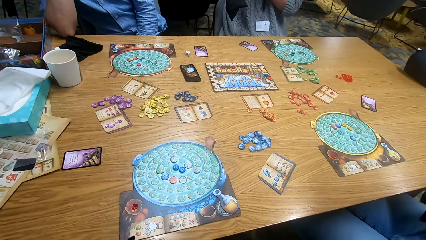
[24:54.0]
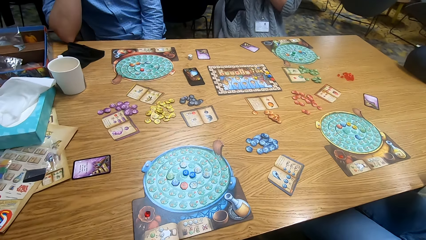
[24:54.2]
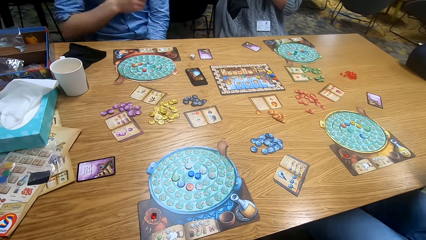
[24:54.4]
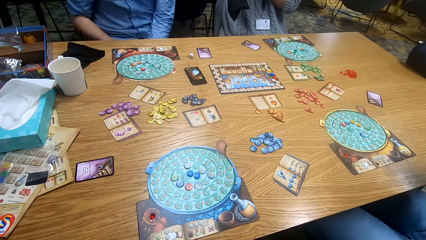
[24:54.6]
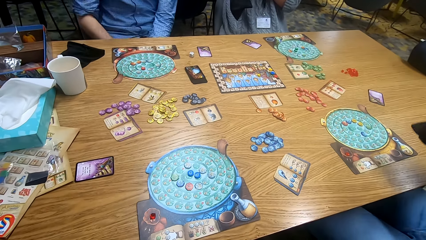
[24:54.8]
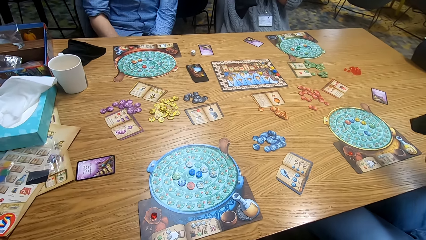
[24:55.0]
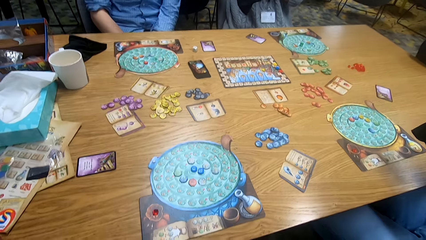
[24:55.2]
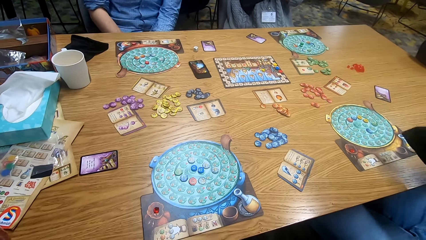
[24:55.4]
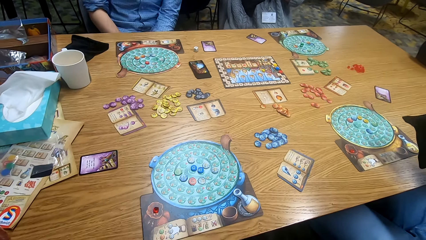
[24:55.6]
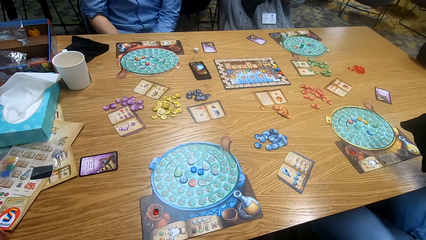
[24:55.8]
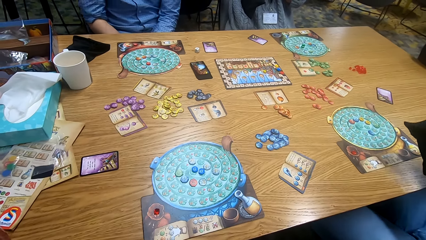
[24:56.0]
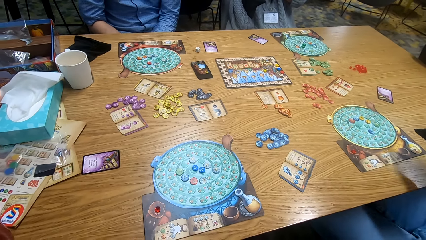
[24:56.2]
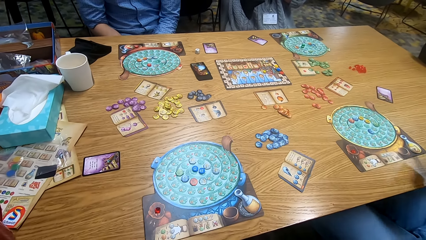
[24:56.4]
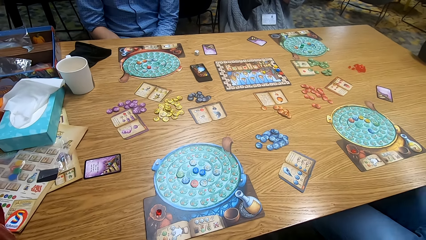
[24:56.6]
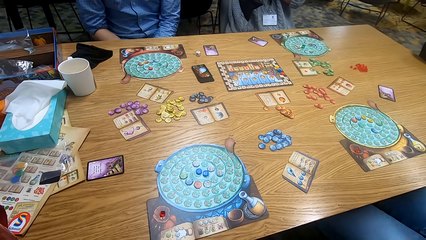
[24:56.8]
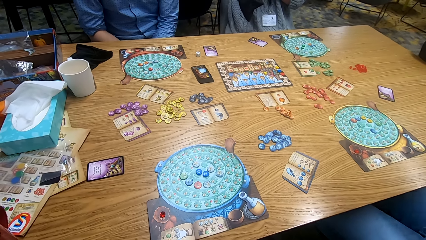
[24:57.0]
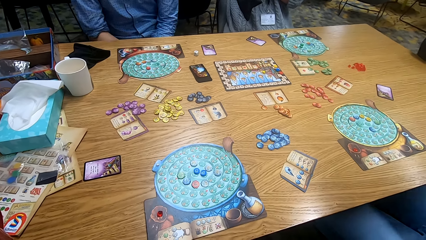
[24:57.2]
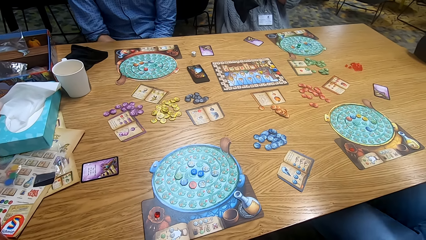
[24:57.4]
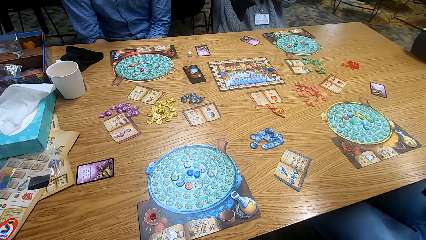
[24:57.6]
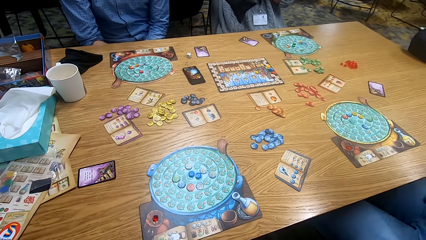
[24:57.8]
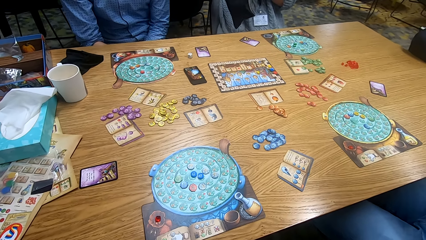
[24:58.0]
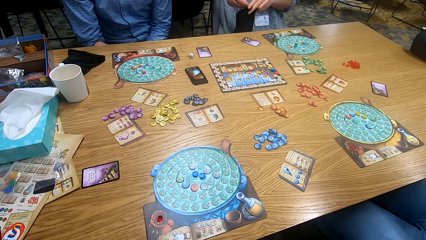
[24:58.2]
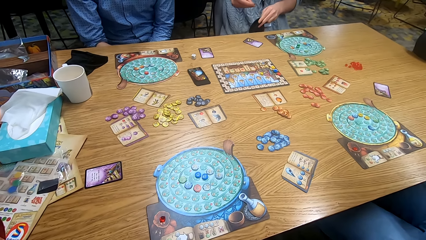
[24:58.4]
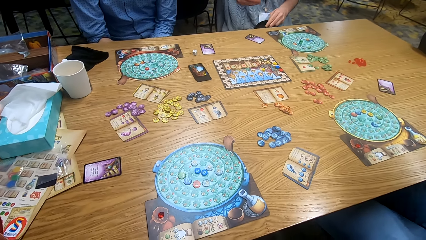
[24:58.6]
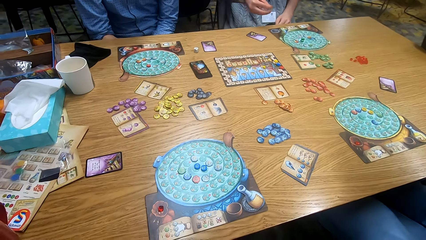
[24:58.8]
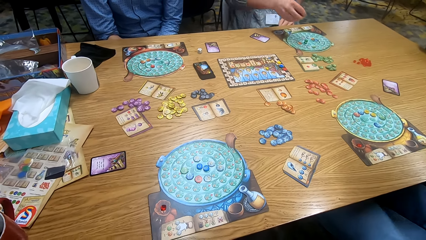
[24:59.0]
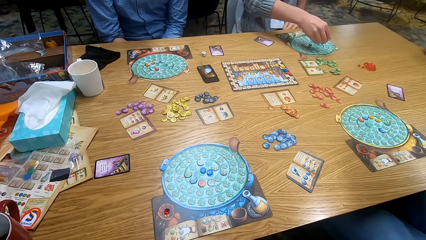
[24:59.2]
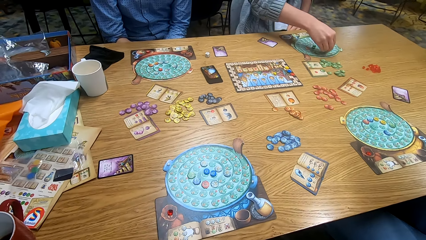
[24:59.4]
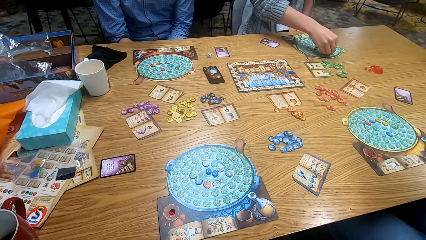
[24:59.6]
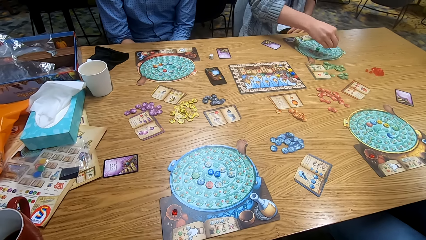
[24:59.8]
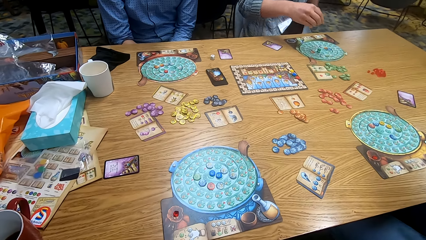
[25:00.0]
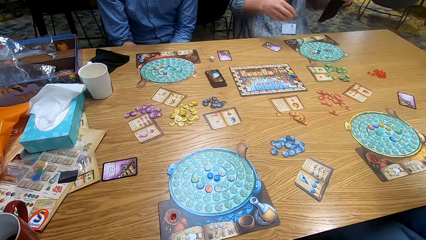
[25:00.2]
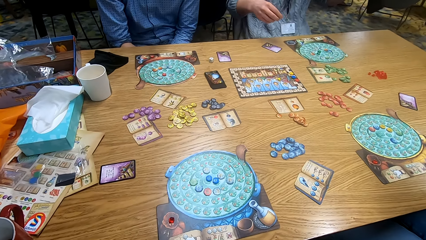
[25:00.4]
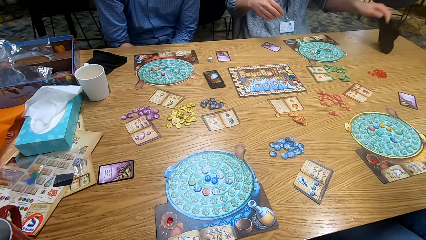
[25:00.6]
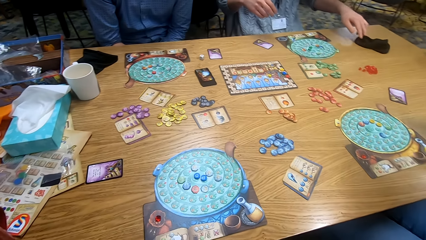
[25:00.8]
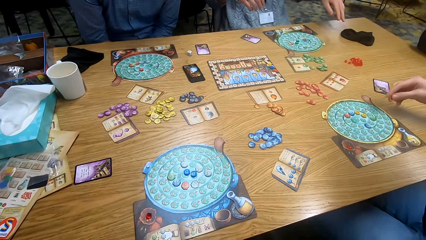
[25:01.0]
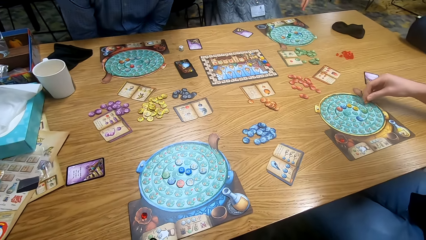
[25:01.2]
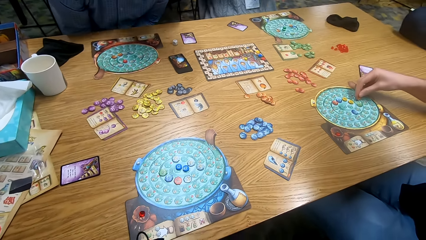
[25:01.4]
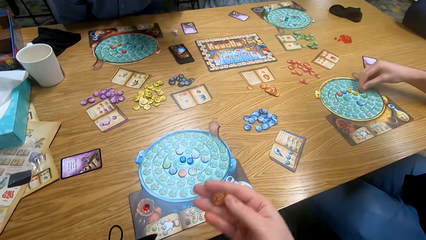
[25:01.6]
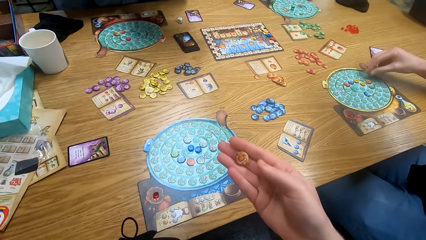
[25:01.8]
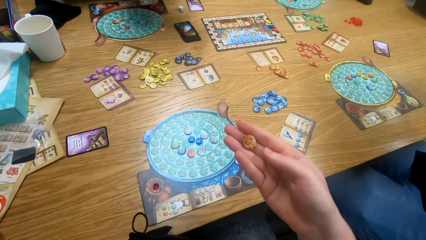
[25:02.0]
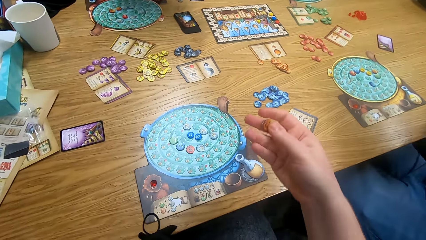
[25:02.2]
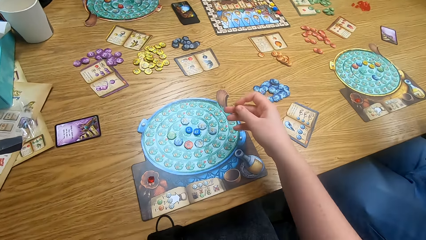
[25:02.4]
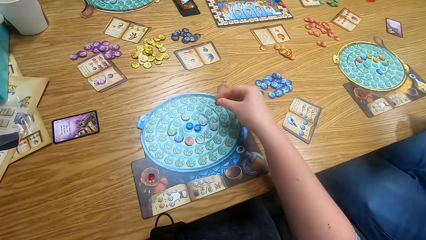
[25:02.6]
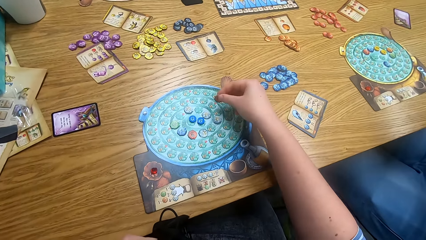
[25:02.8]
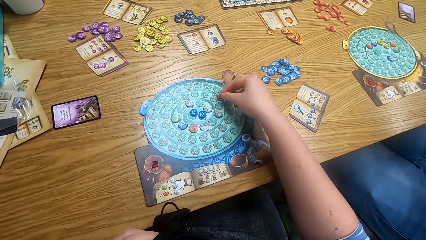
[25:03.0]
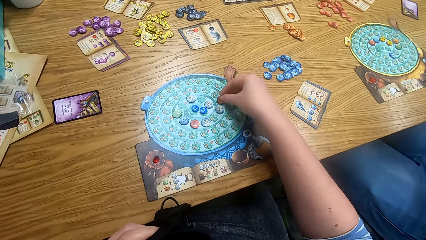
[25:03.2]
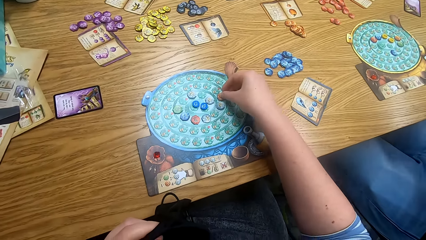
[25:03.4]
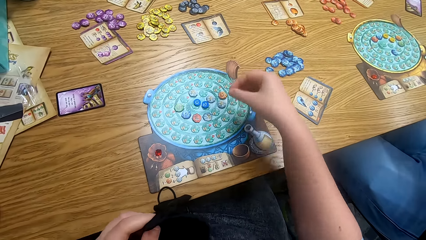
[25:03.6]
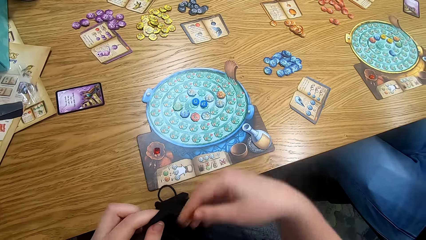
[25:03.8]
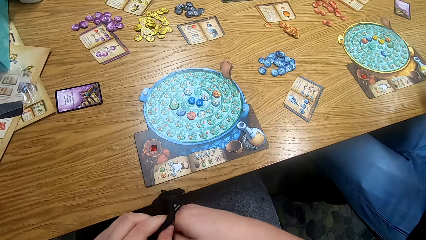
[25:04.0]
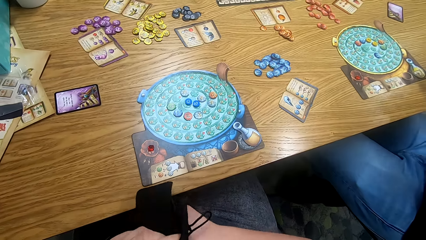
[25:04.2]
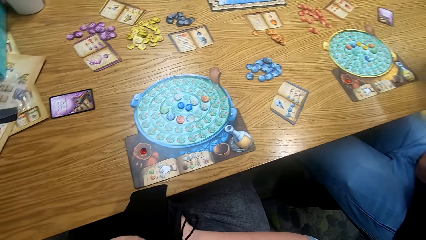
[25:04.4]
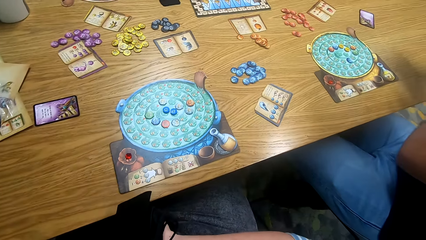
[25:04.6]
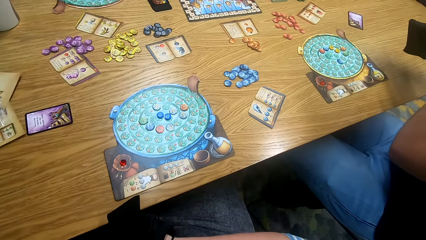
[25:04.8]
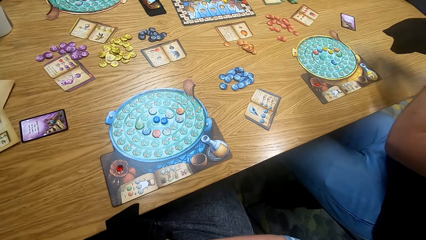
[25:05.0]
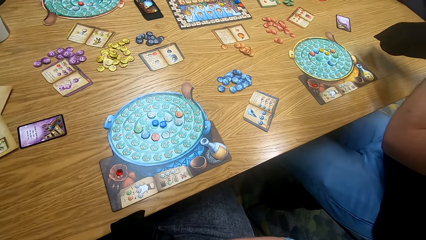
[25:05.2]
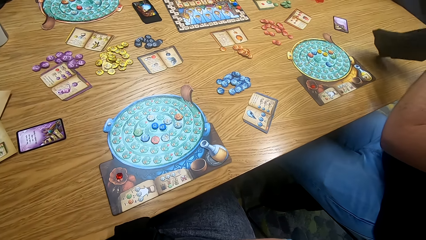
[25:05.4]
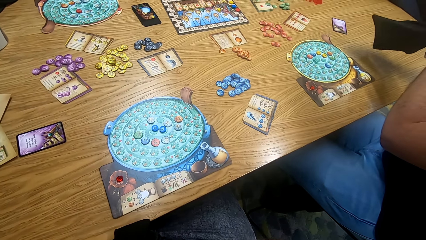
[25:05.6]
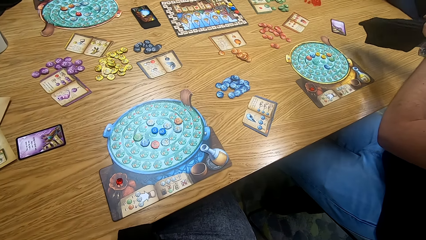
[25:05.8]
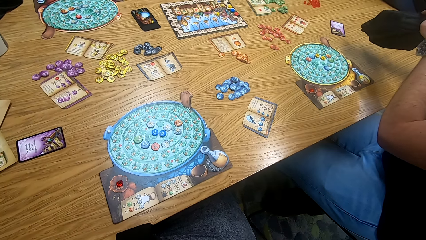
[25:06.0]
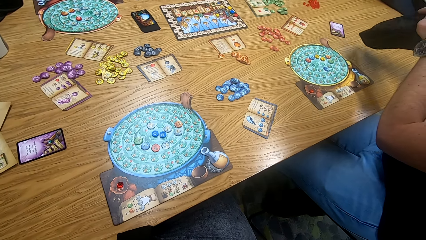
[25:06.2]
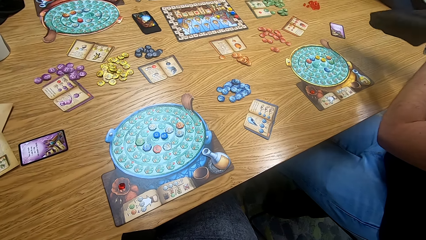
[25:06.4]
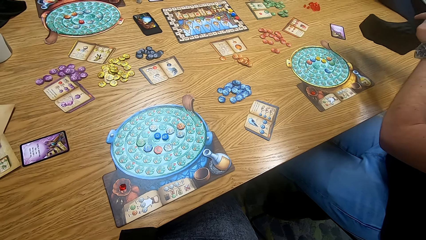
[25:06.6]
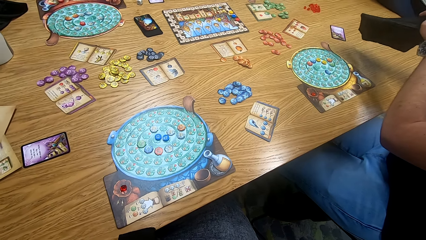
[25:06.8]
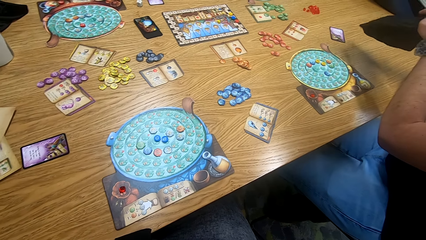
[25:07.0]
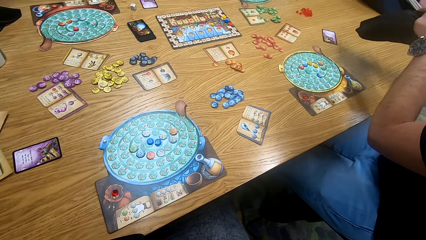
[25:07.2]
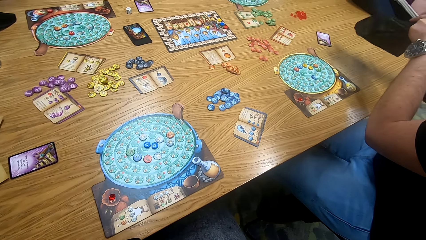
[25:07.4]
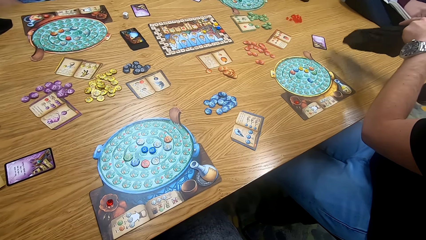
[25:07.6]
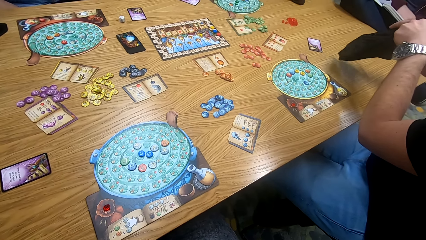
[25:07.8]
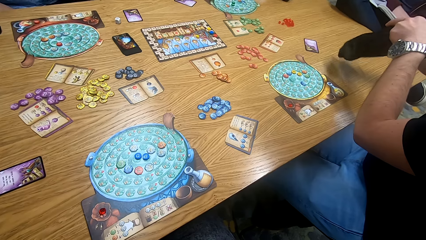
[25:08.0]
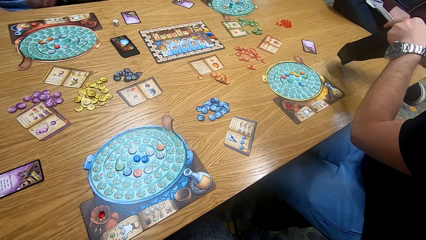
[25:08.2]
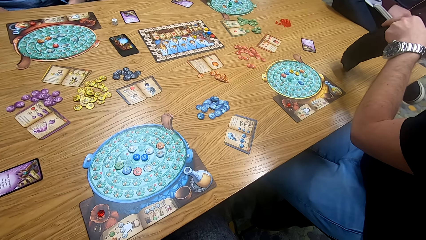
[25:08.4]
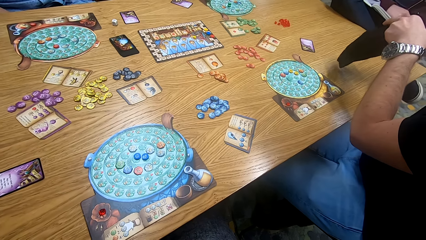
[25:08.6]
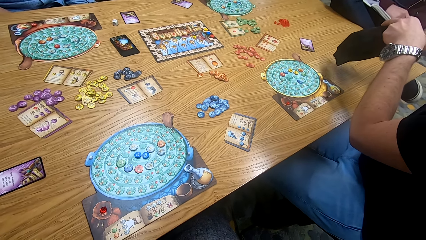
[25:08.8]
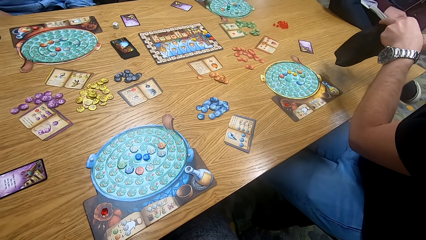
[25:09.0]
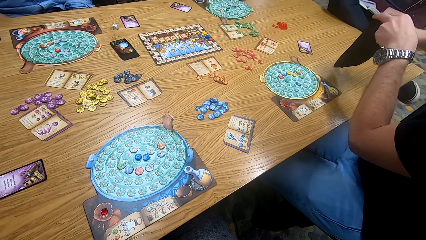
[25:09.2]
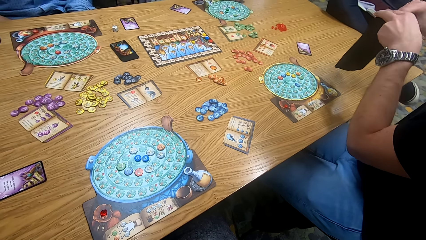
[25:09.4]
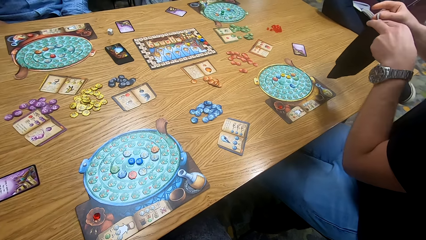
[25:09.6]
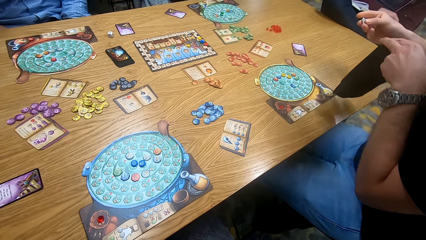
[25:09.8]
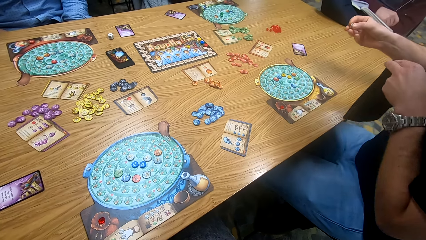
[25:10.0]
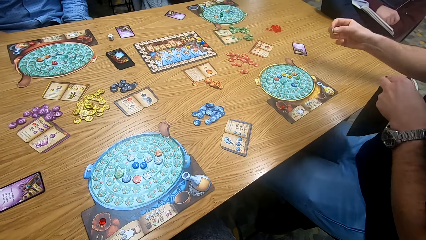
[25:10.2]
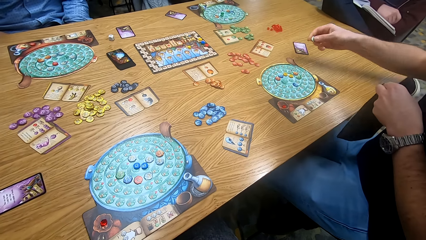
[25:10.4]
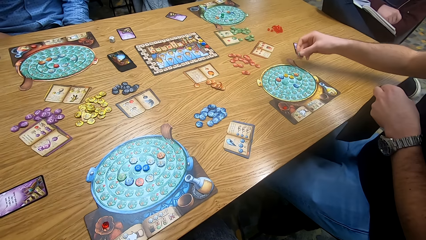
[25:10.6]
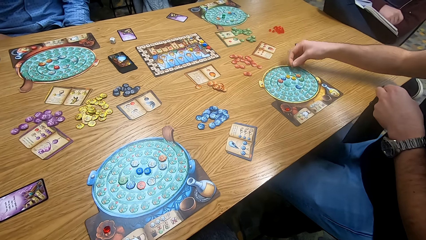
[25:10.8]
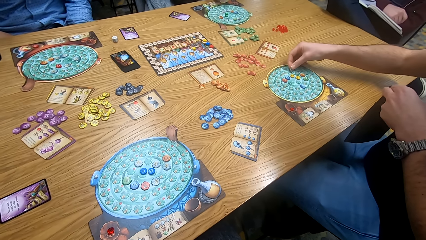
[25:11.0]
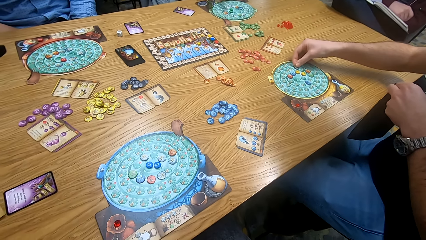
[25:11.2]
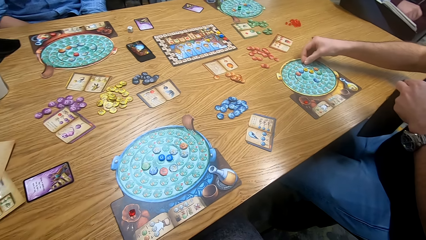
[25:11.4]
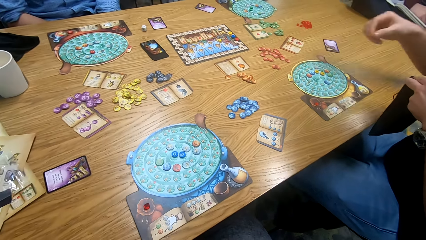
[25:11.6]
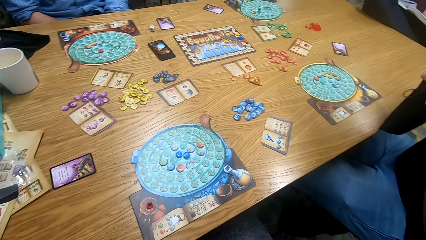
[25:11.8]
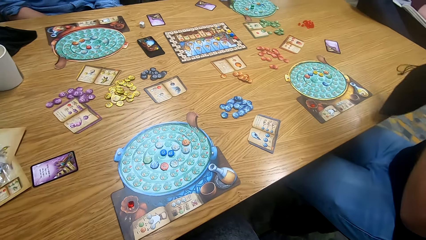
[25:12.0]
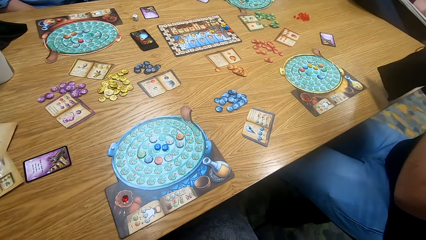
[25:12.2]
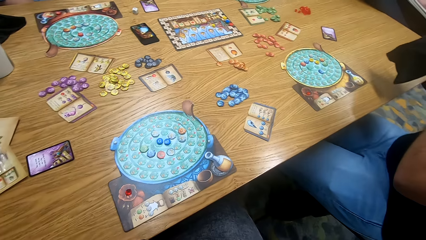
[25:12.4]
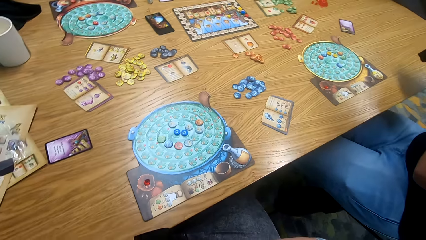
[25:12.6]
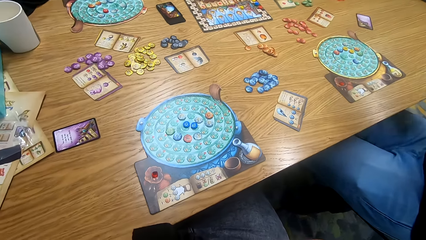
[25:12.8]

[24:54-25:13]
A man plays the game. Another man plays the game. A person searches the bag. The other man plays the game board. The other man places the bag on the table. The first man plays the game. The camera wearer looks around. They play scrabble. They search the bag. The first man plays the game. The camera wearer plays the game. The person searches the bag and puts a tile on the game board.
